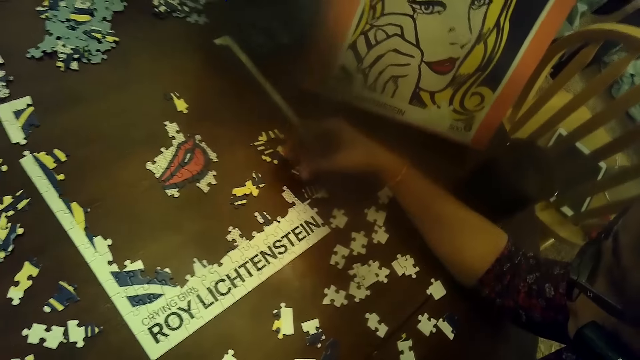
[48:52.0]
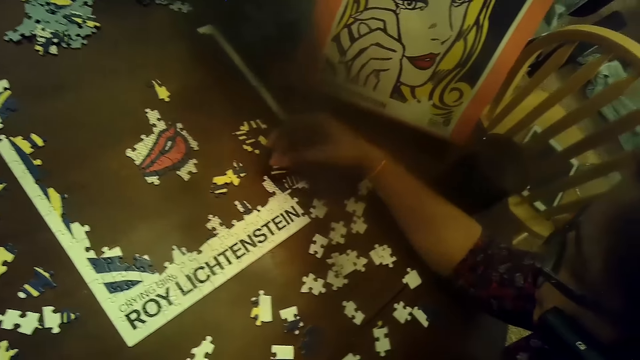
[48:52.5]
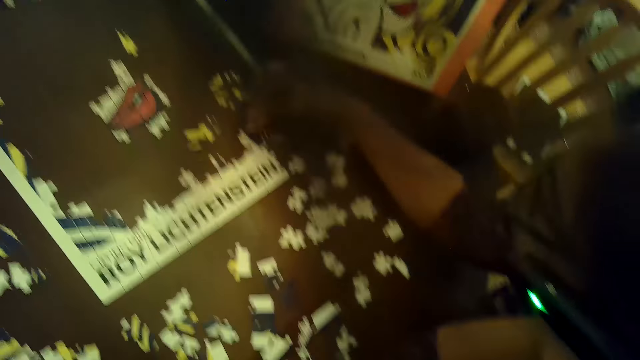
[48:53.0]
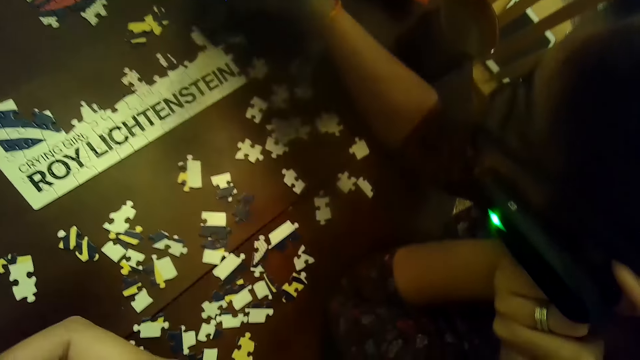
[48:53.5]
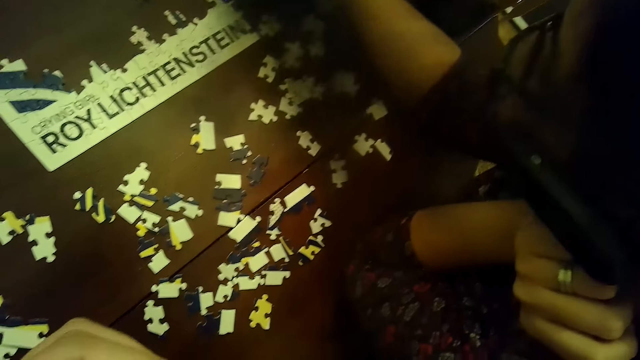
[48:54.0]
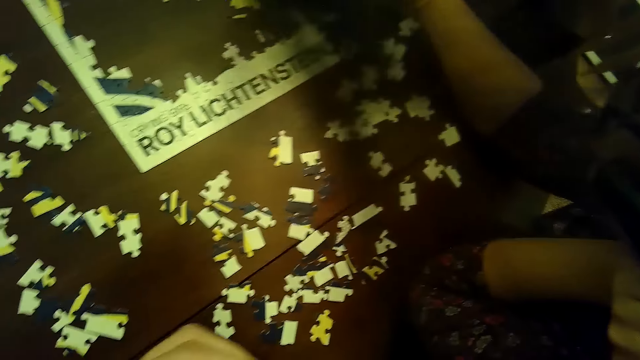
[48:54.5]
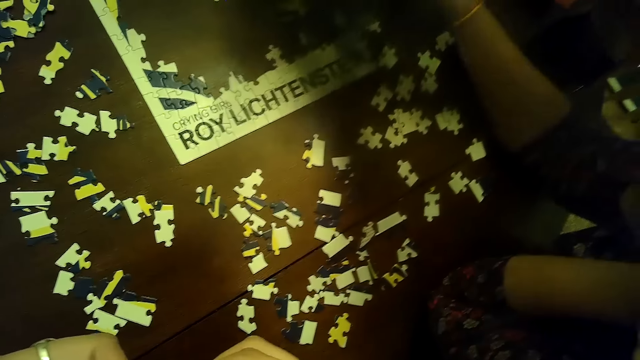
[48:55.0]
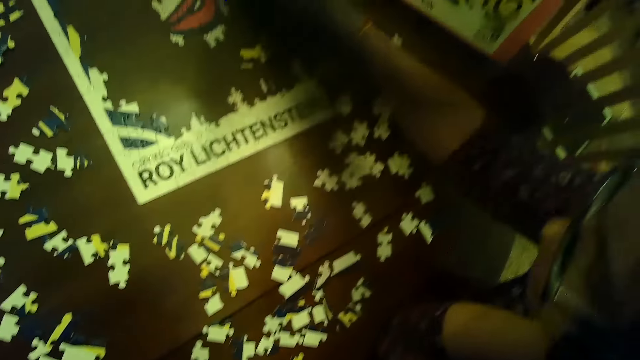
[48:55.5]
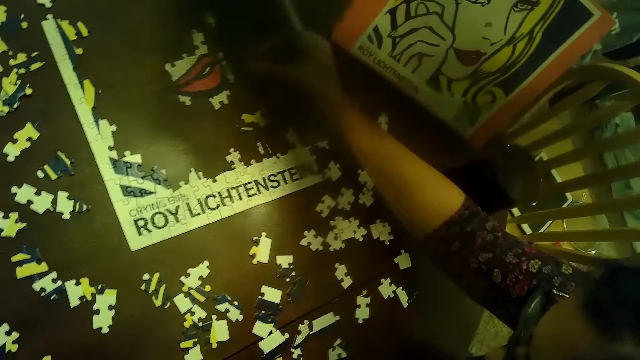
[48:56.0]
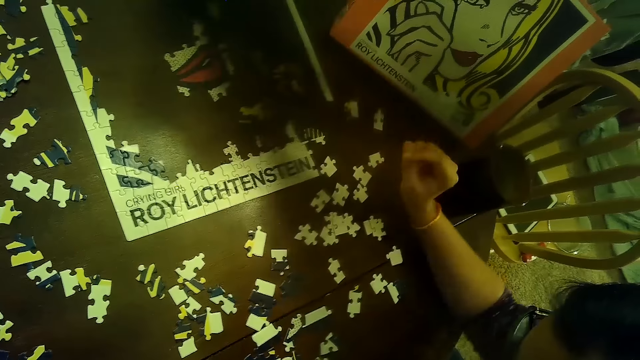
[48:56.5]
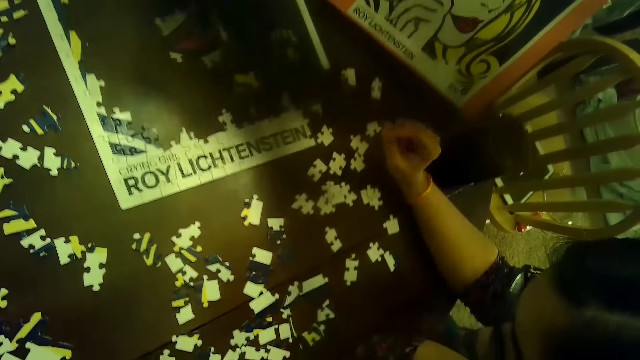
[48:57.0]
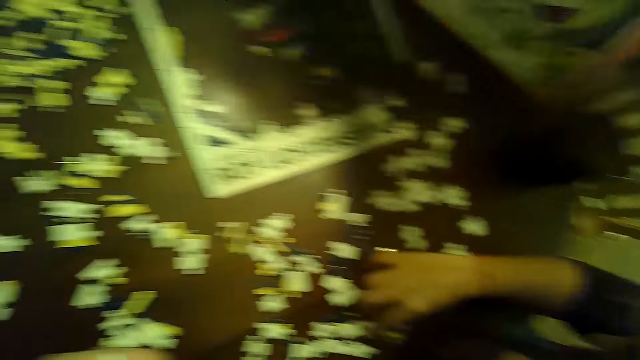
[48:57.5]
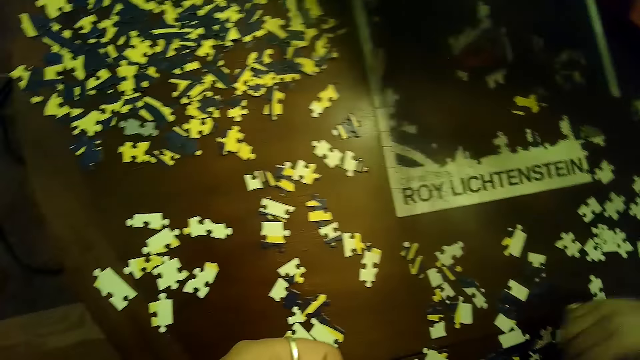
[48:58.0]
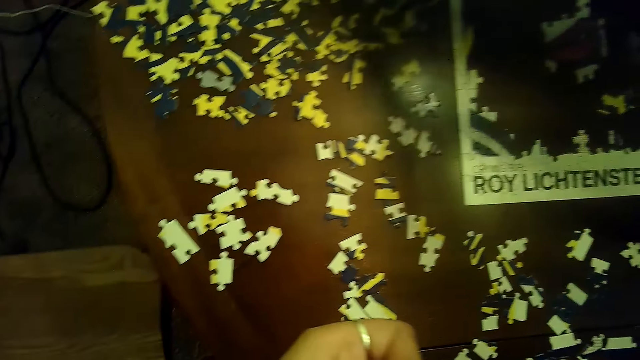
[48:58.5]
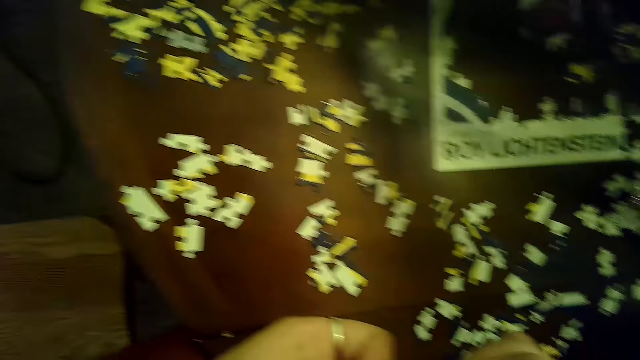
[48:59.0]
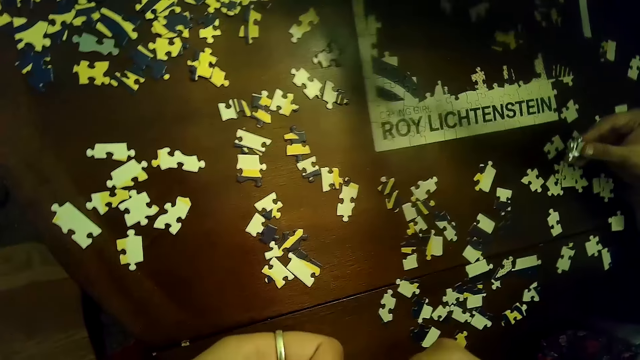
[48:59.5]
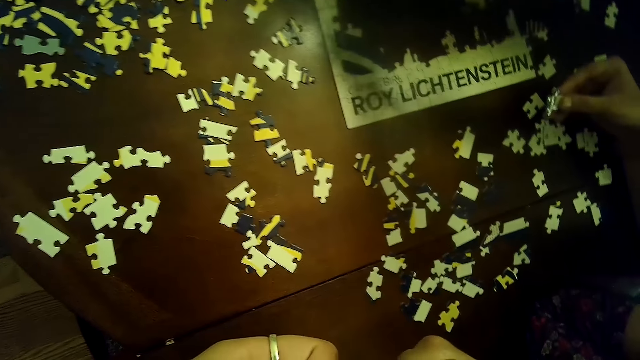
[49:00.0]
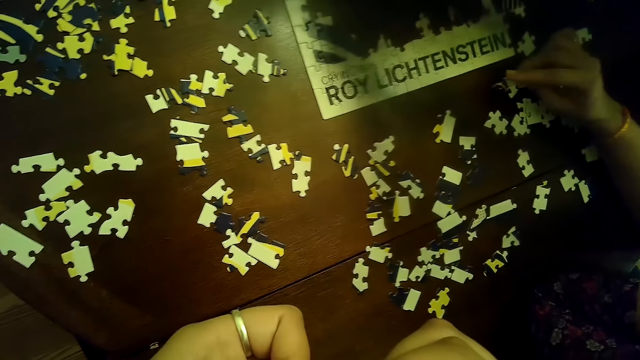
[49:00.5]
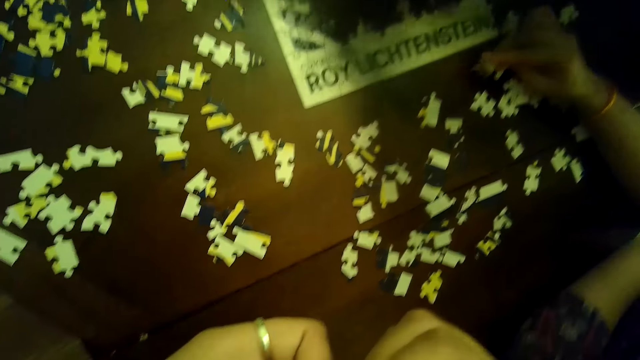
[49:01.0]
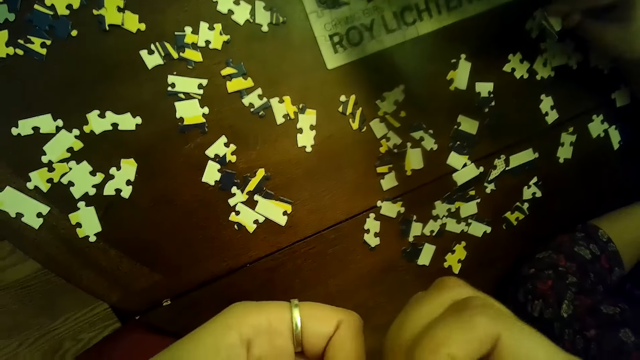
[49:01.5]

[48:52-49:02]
The woman places the puzzle piece or card on the table with her right hand. She places the puzzle piece on the table with her right hand. She picks the card on the table. She holds the puzzle piece with her right hand.

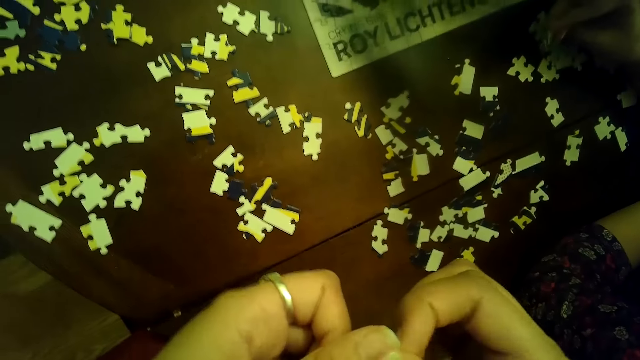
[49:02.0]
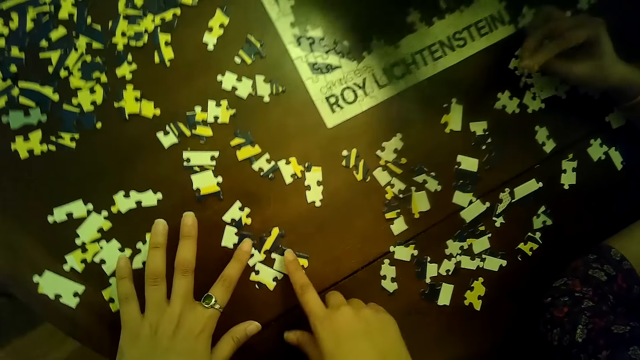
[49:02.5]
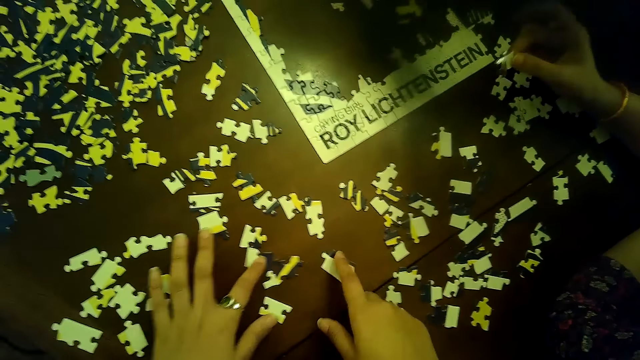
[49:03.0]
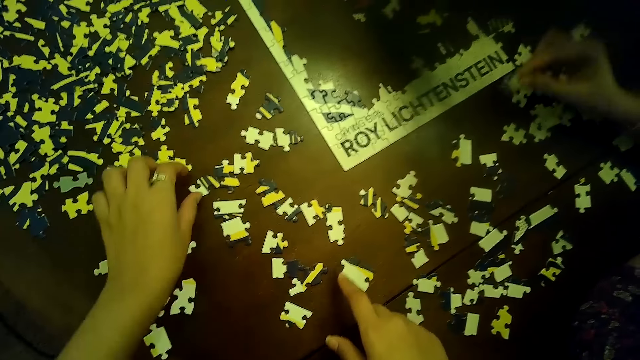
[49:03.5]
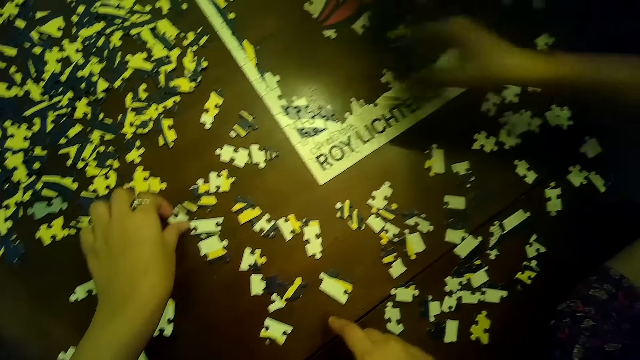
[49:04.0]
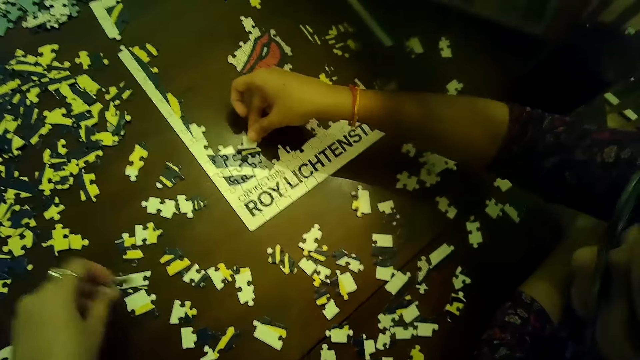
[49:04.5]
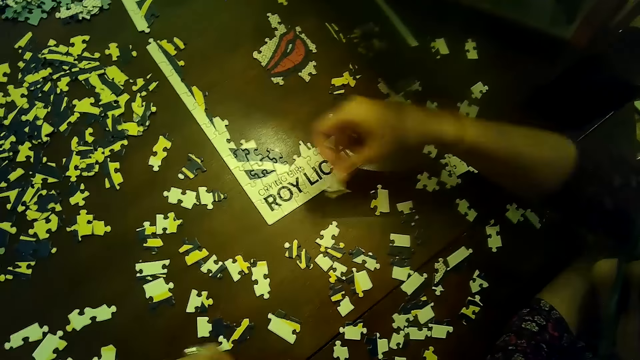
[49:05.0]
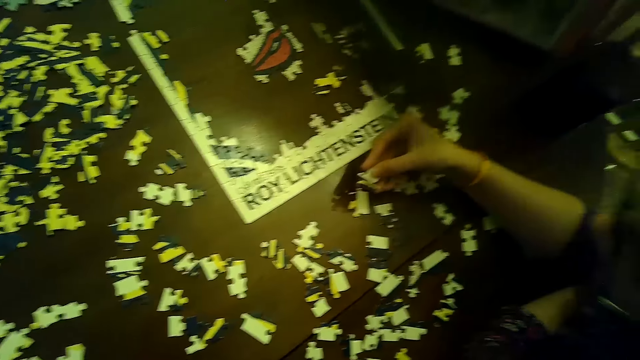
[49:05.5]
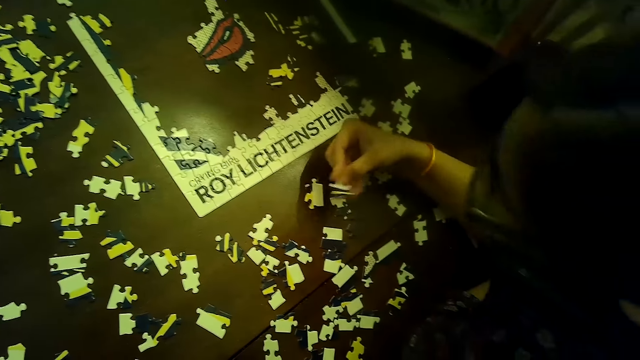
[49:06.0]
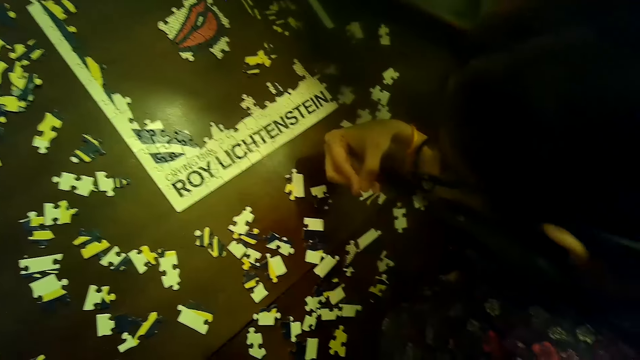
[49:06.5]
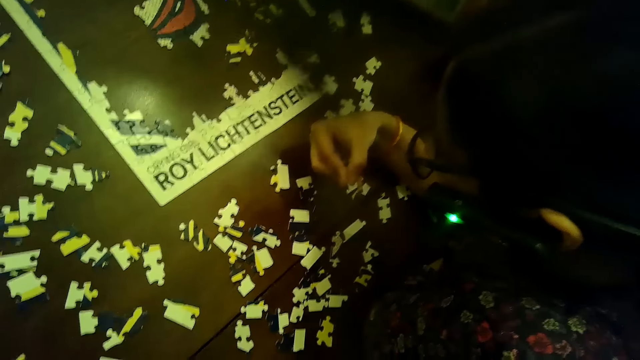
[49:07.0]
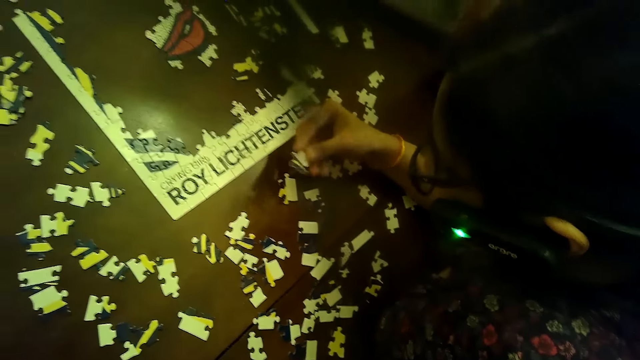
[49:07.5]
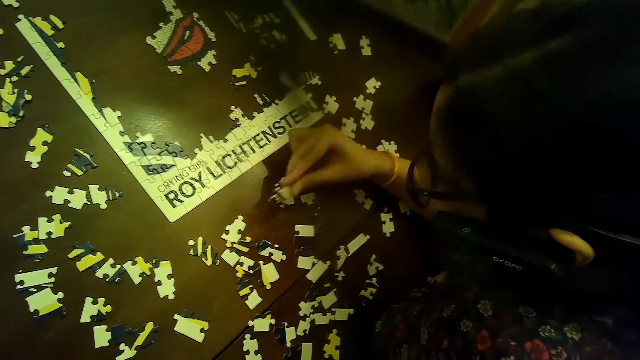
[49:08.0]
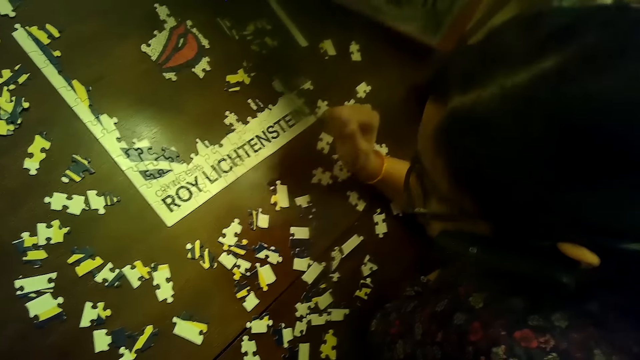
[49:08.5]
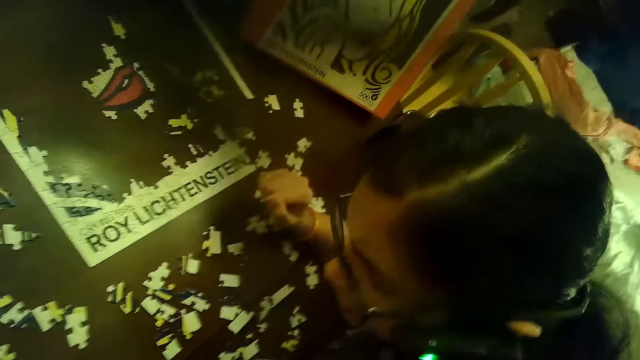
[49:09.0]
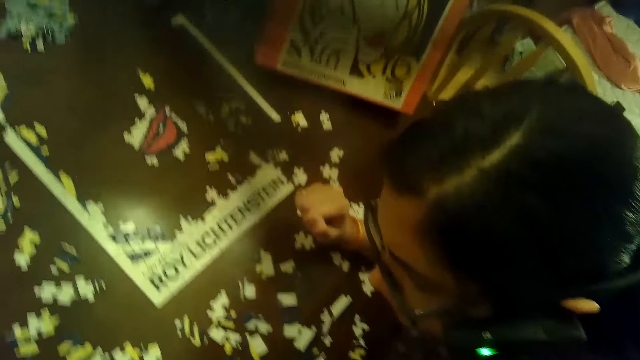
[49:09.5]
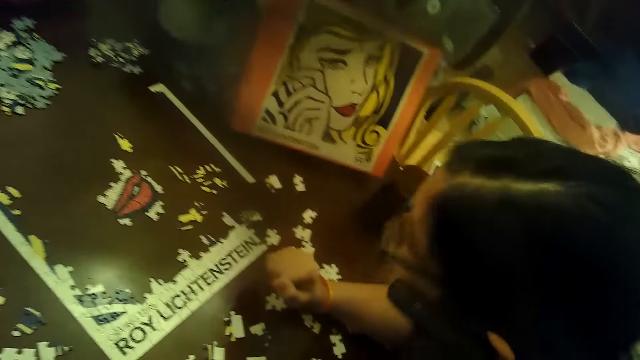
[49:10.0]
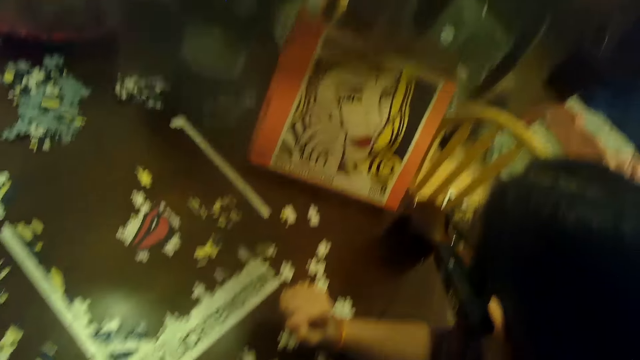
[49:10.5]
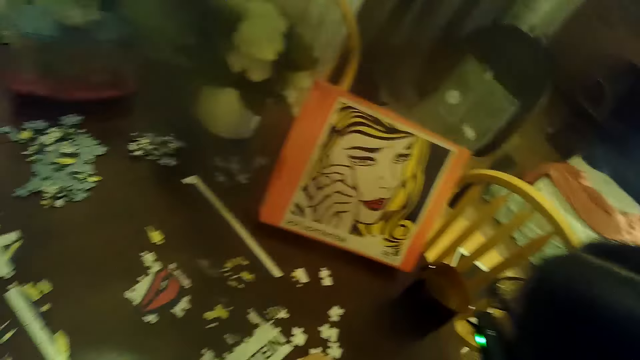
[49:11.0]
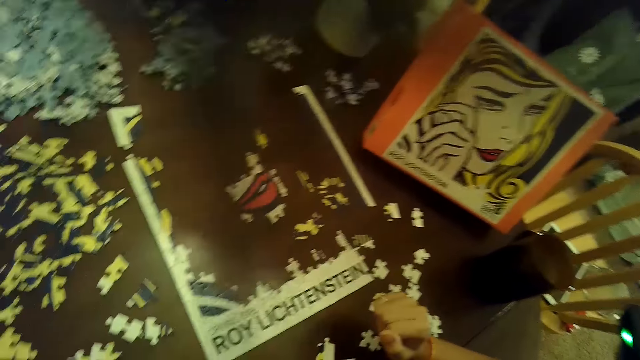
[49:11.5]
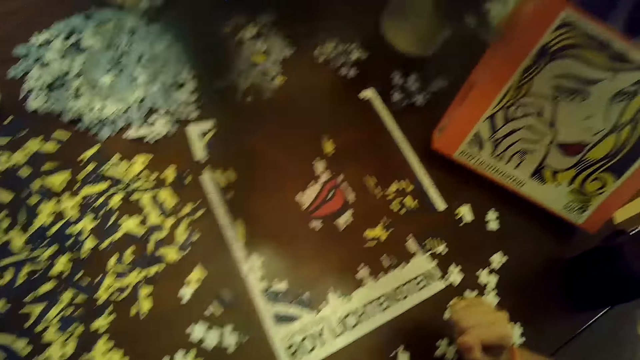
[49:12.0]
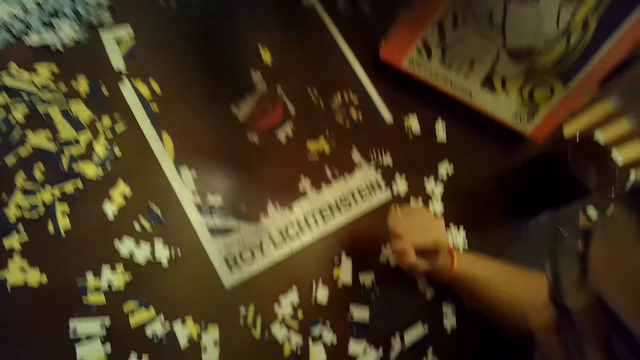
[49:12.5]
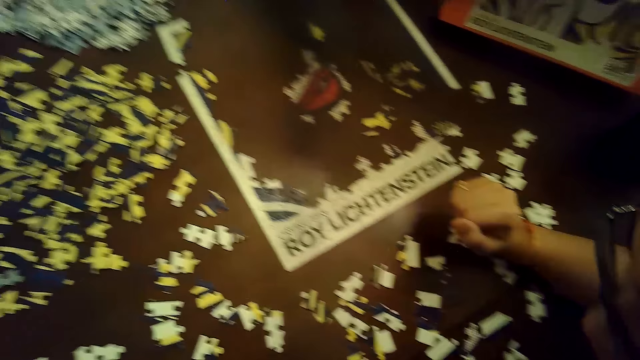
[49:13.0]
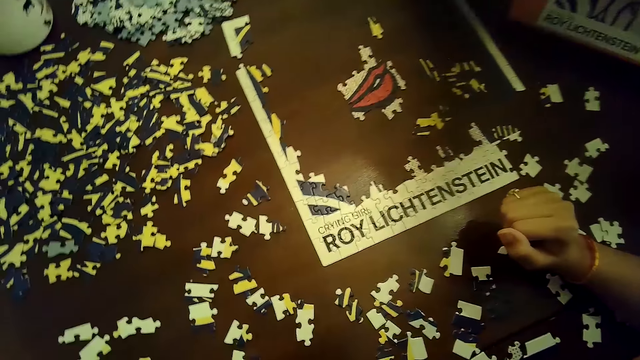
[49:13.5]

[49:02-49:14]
The camera wearer arranges cards on the table. A woman places the puzzle piece on the puzzle with her right hand. The woman places the puzzle piece on the table with her right hand.
